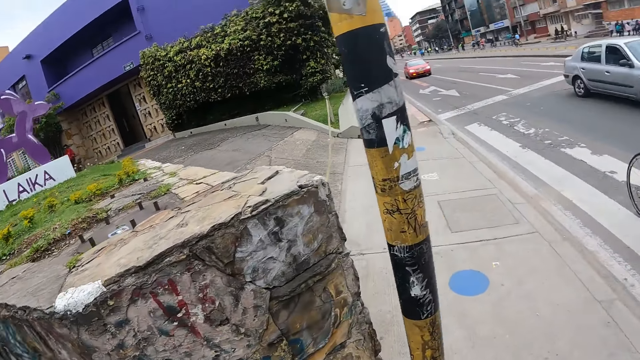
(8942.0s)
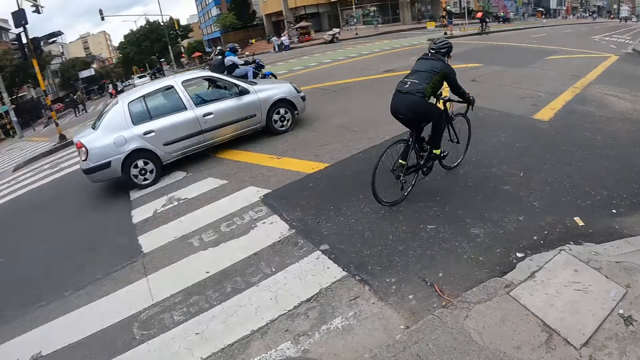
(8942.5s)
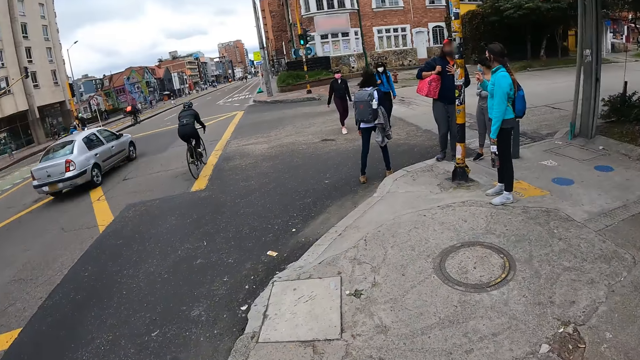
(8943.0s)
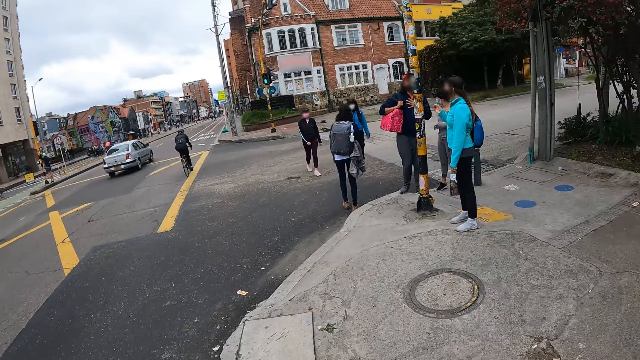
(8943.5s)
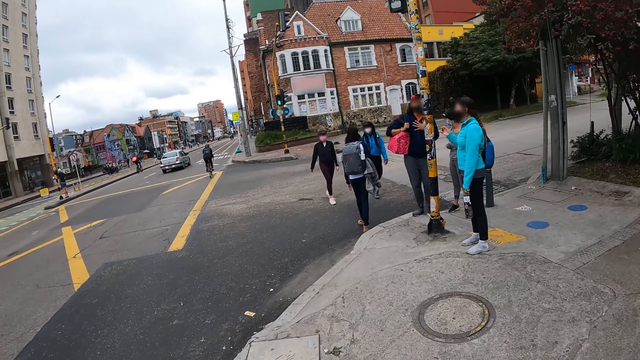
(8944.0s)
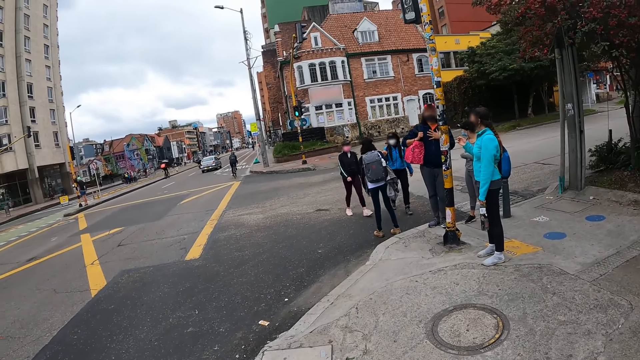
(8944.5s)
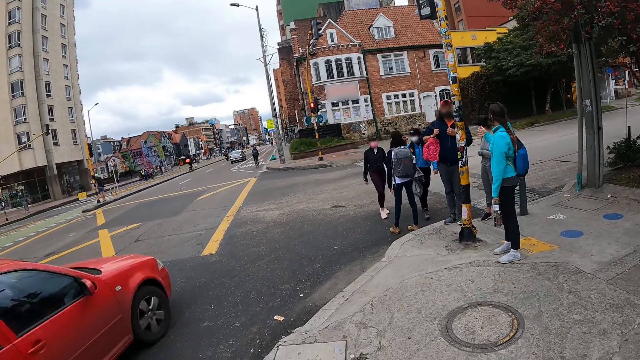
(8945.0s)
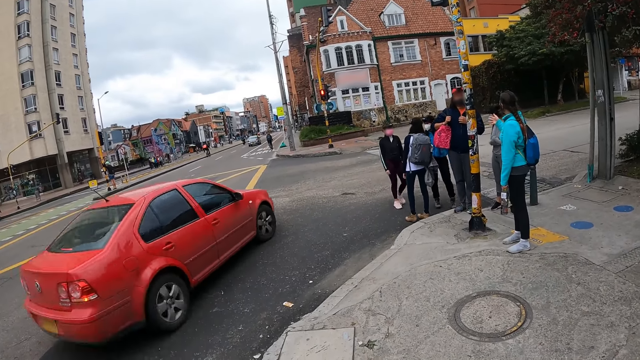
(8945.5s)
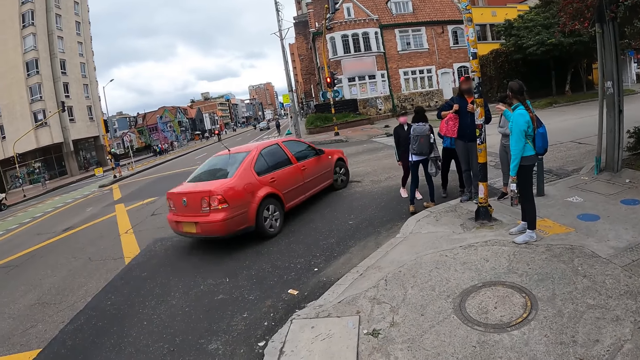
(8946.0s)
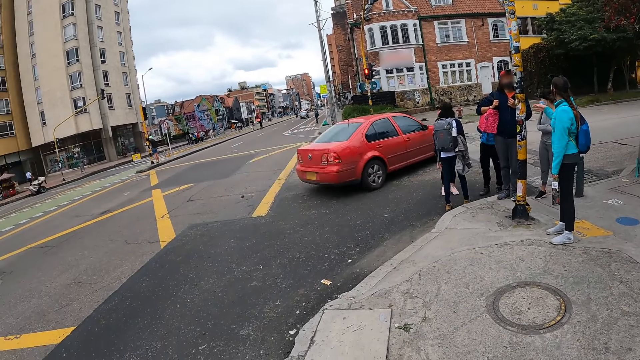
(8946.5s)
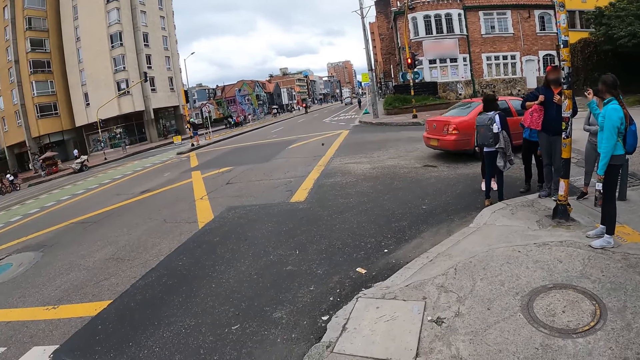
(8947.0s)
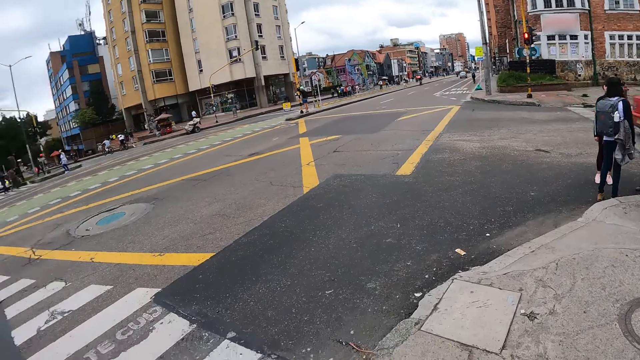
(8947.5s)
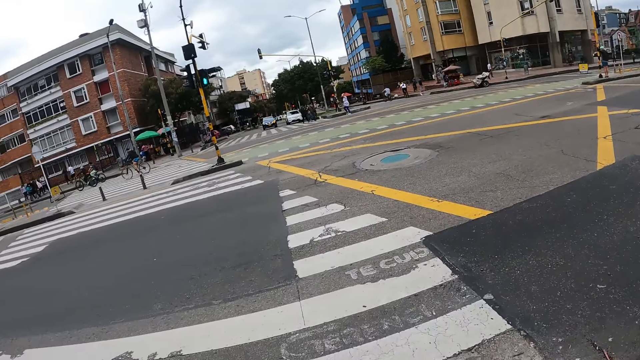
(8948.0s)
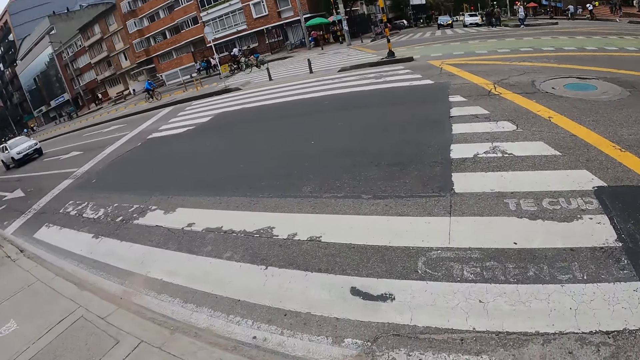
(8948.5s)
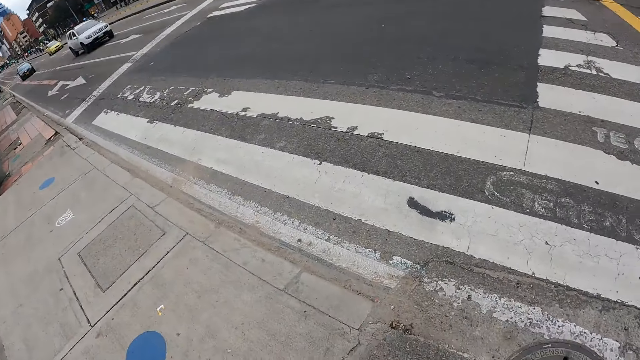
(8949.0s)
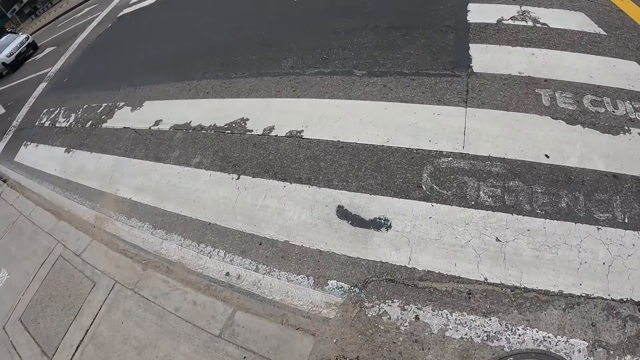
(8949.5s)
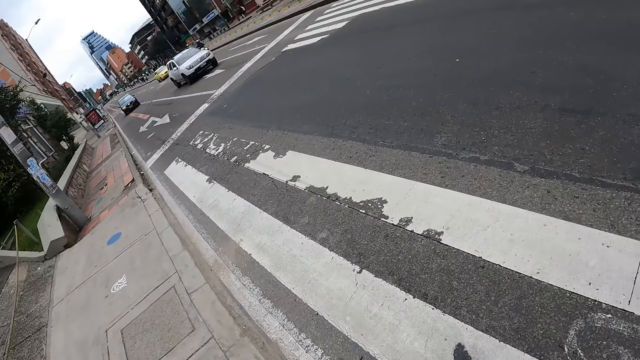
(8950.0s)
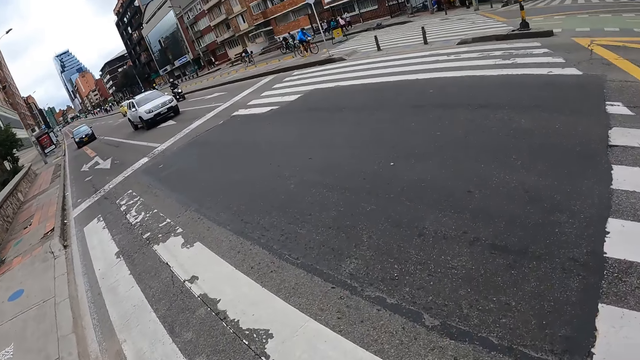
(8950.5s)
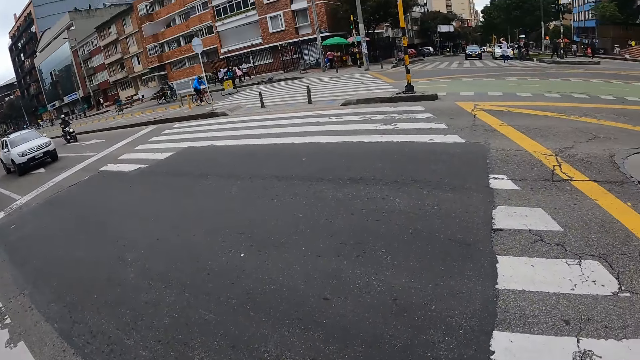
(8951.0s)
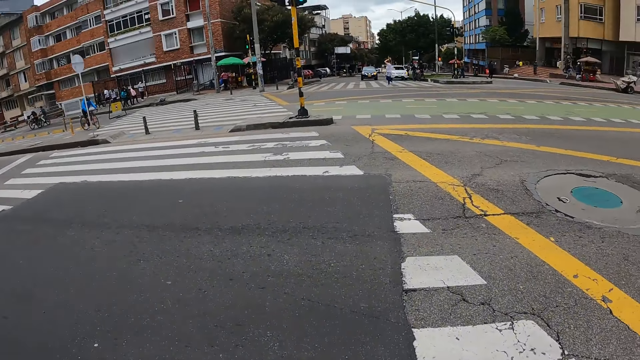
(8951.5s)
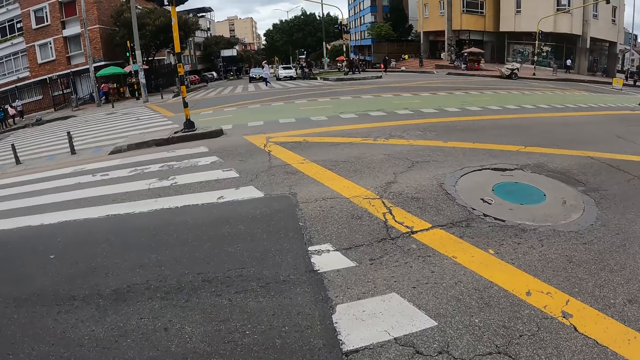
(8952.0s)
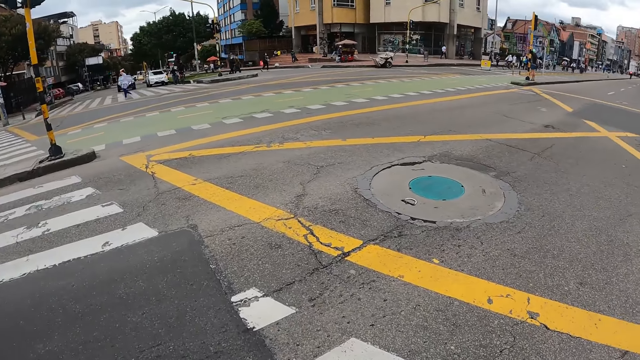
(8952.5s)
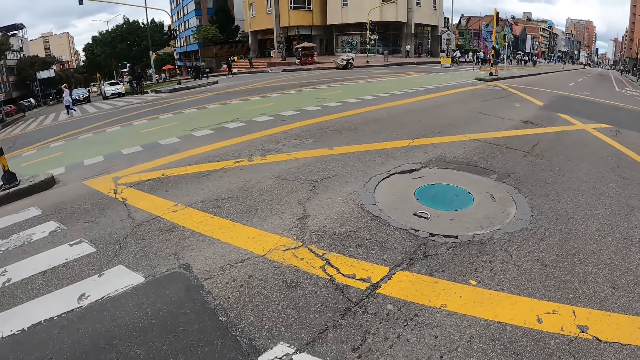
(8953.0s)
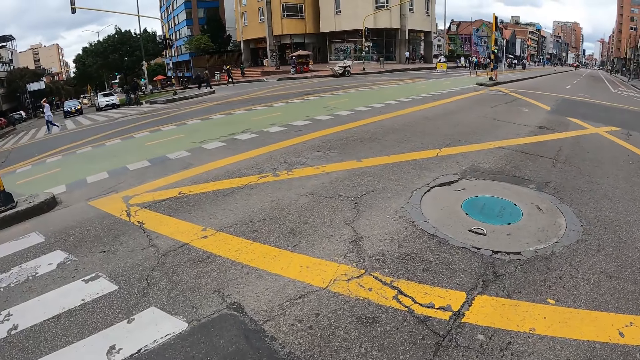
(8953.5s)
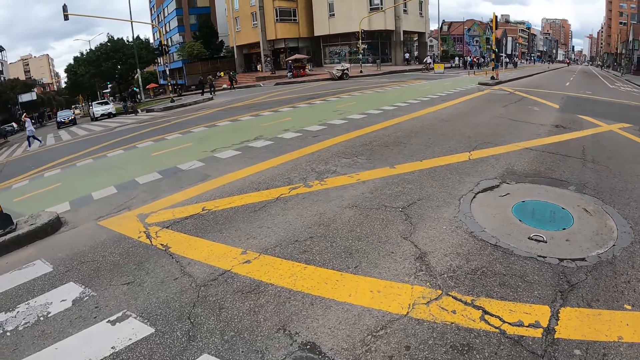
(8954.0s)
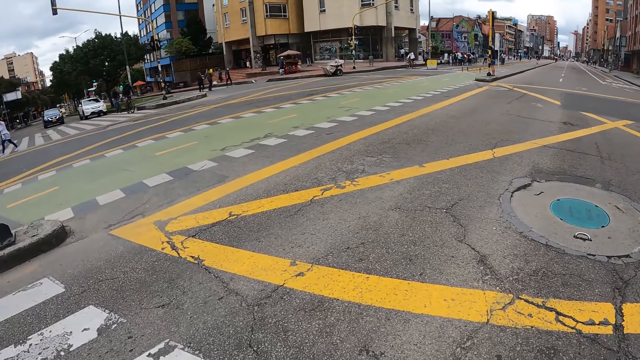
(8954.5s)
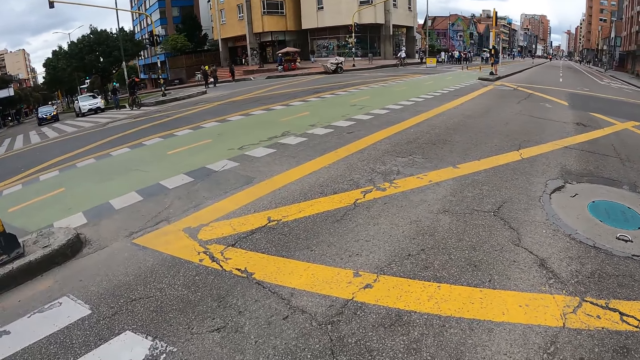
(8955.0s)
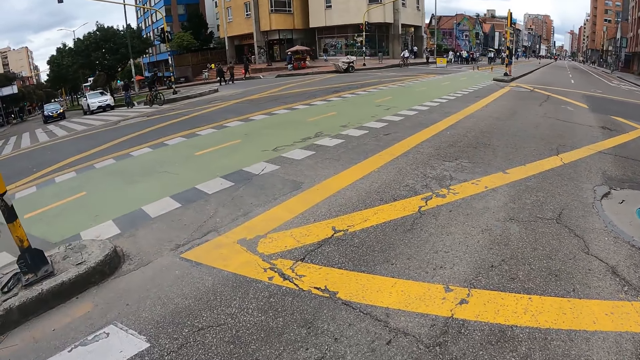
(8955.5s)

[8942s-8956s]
The girl interacts with a man. The camera wearer looks around and stands. They walk on the road. They cross the road.

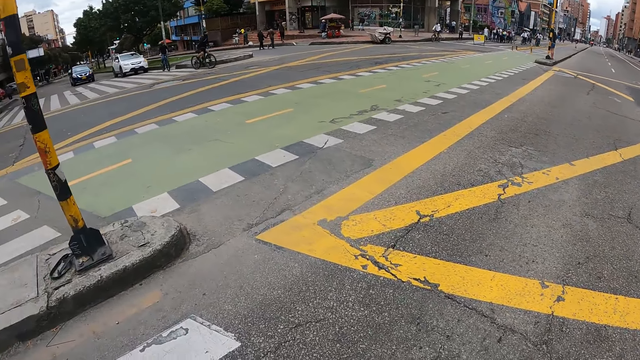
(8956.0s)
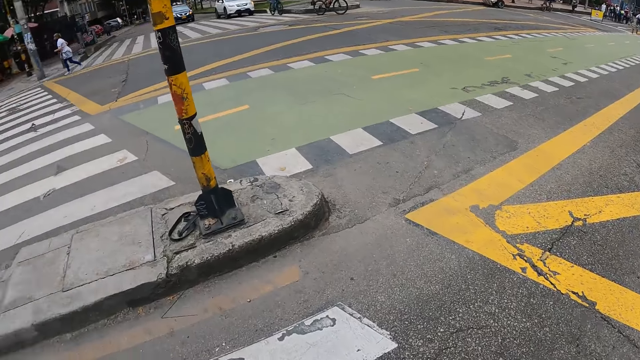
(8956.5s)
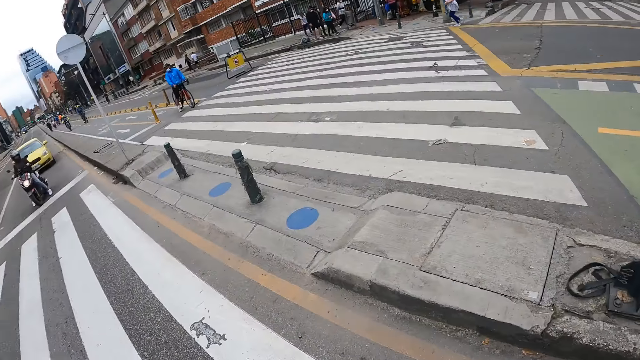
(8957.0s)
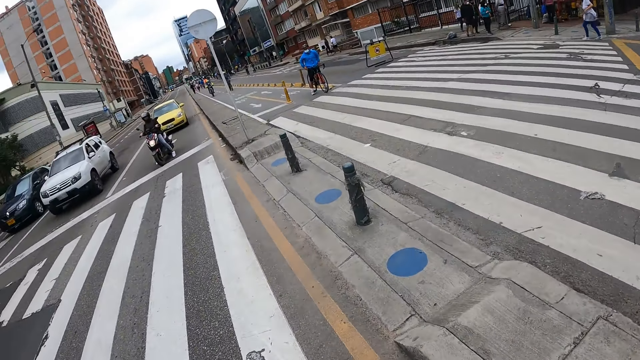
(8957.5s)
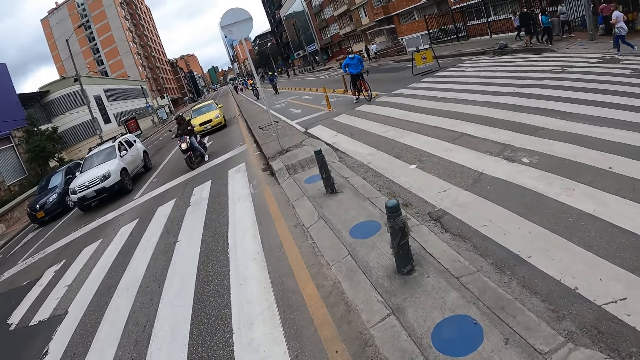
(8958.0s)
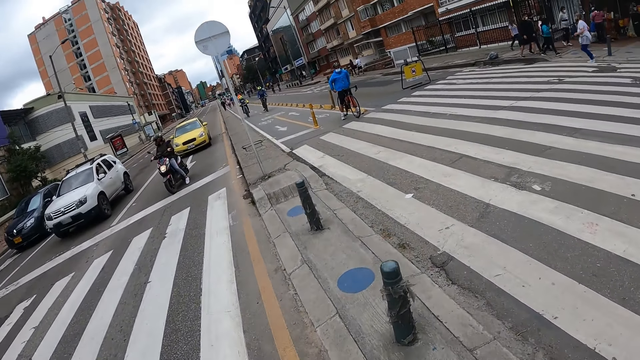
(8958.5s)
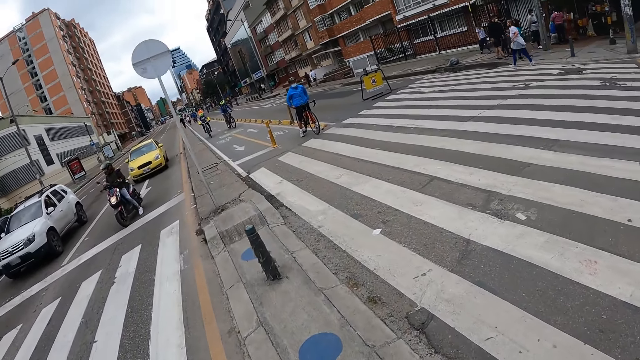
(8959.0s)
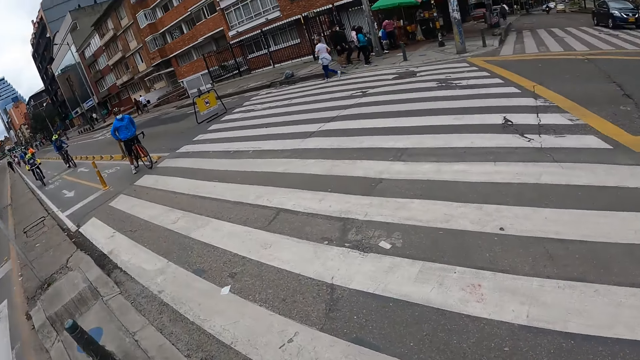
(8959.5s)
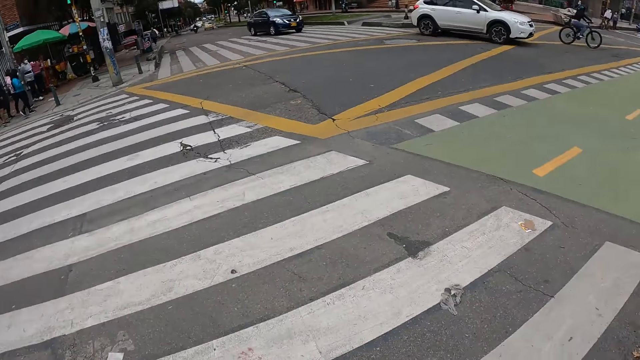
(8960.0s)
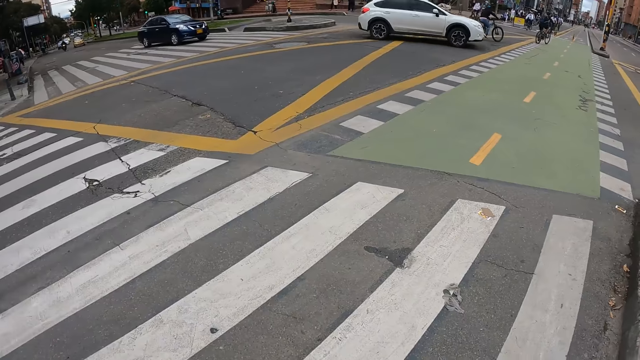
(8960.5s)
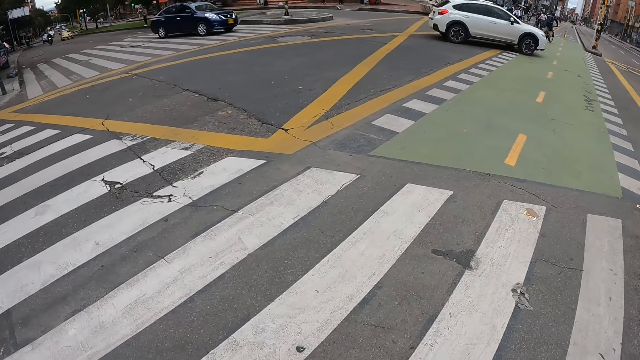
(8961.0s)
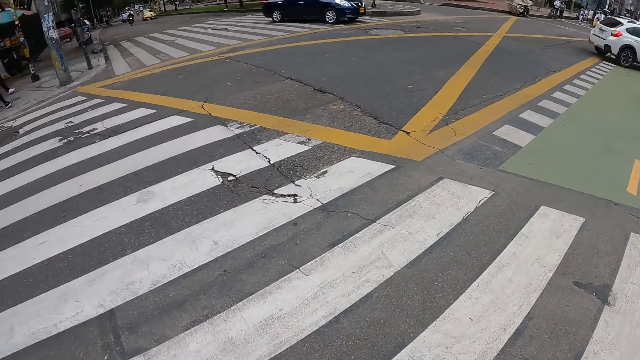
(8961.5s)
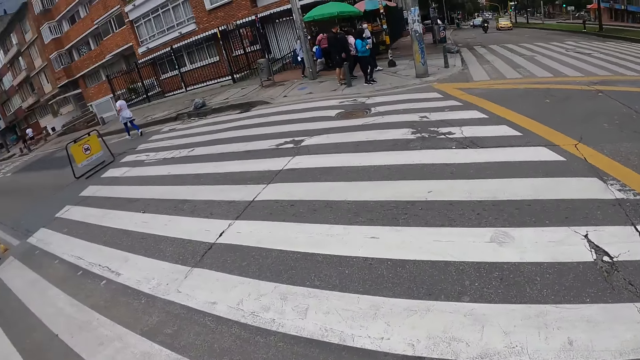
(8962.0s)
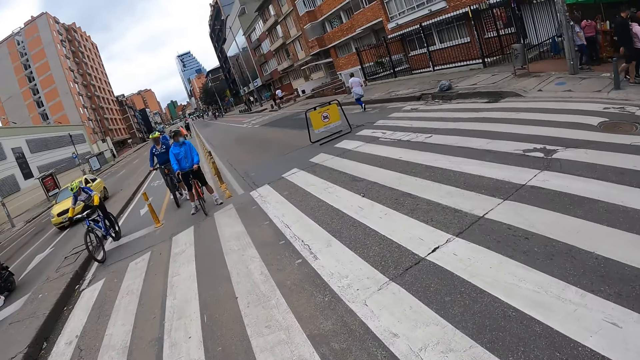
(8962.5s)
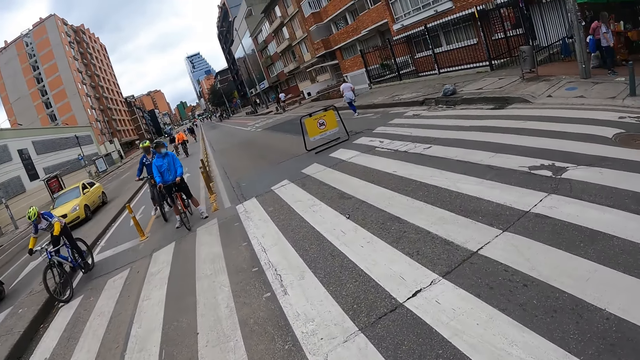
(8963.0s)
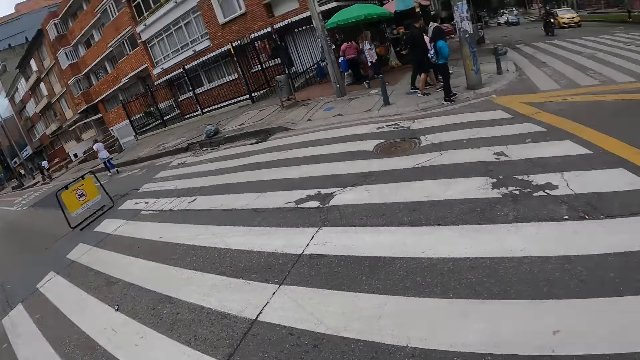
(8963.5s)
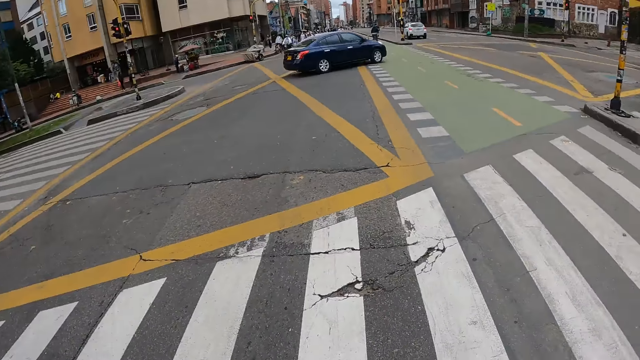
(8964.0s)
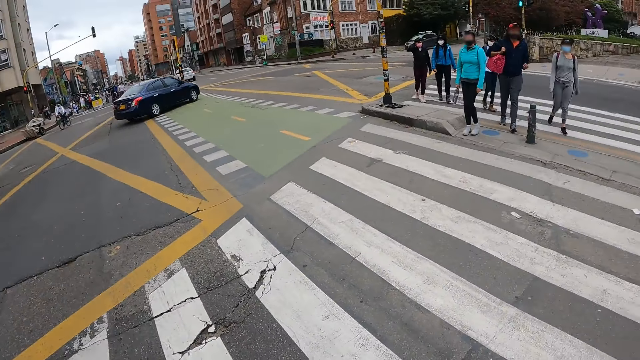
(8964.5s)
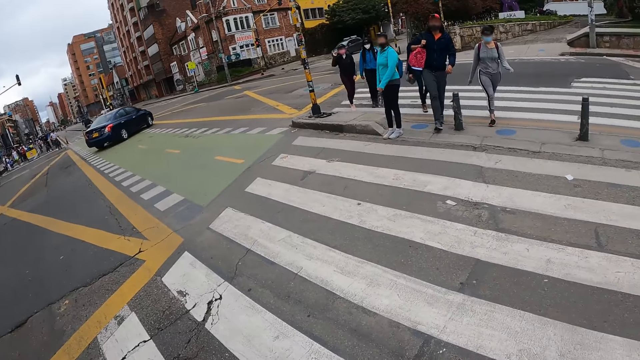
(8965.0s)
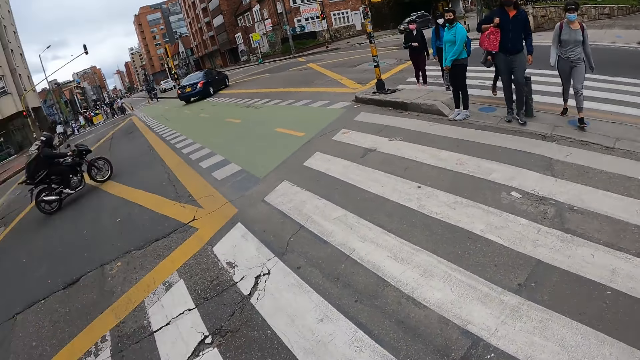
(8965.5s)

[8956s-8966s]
The camera wearer looks around the road. They cross the road.
